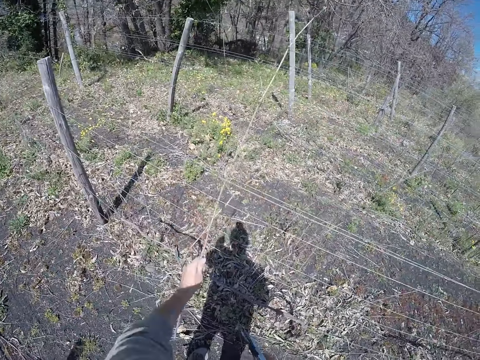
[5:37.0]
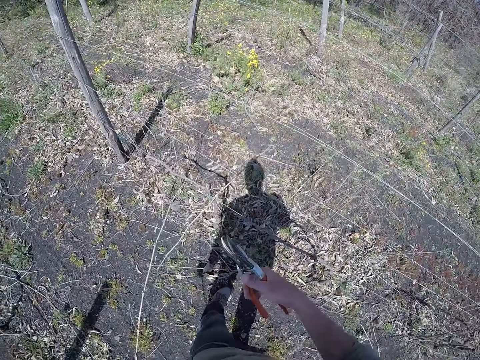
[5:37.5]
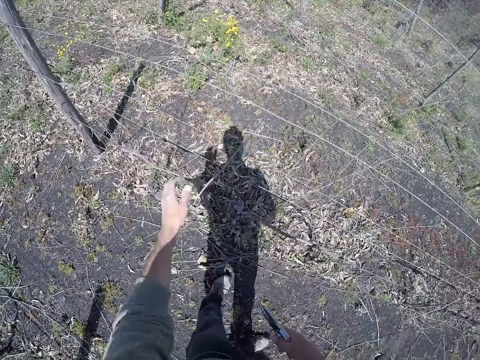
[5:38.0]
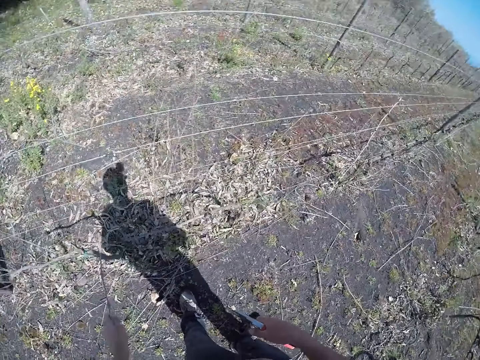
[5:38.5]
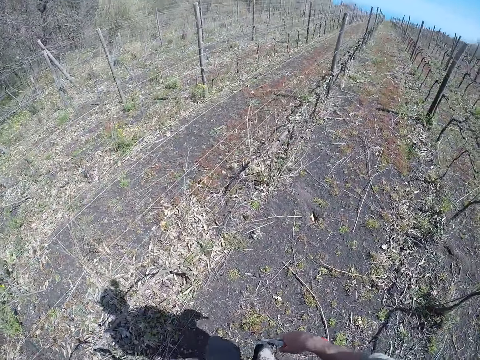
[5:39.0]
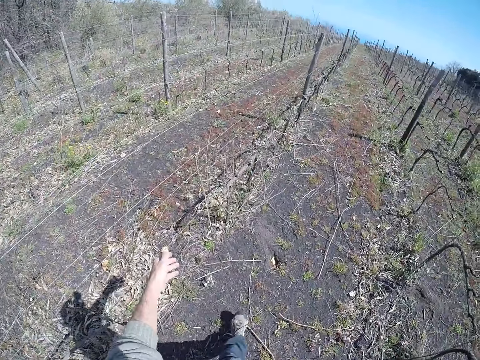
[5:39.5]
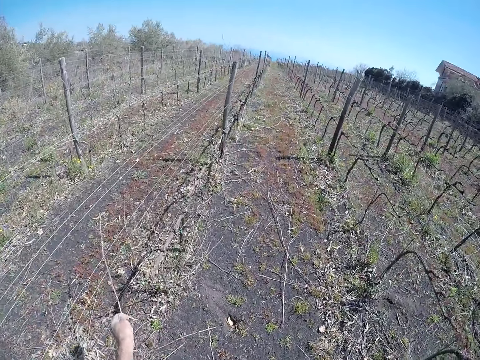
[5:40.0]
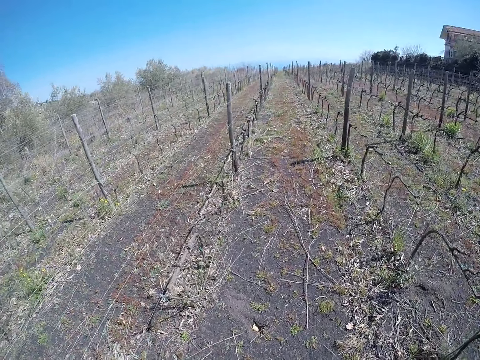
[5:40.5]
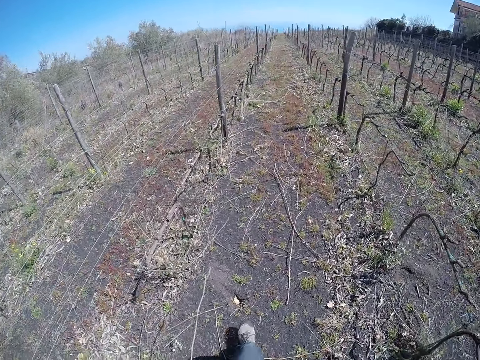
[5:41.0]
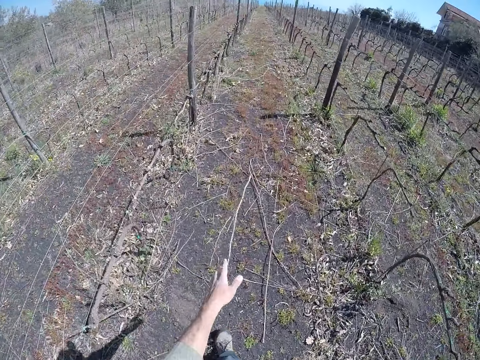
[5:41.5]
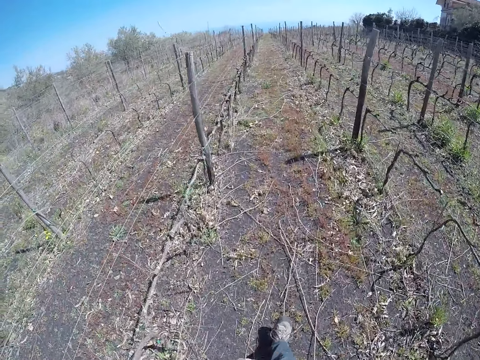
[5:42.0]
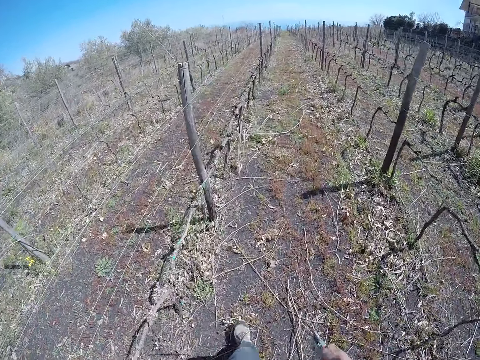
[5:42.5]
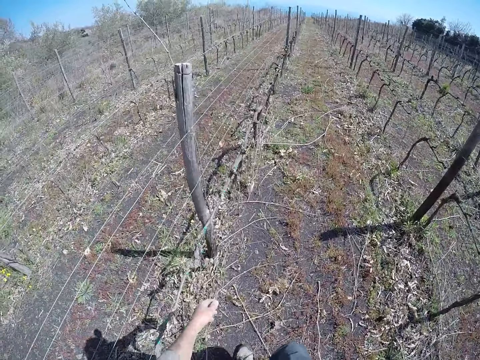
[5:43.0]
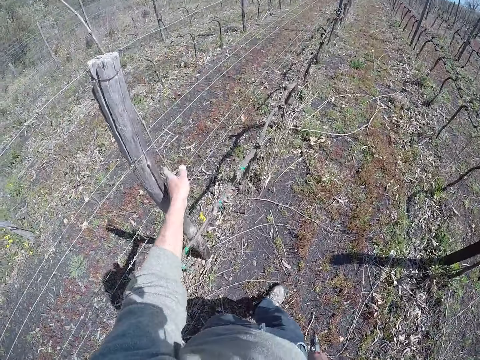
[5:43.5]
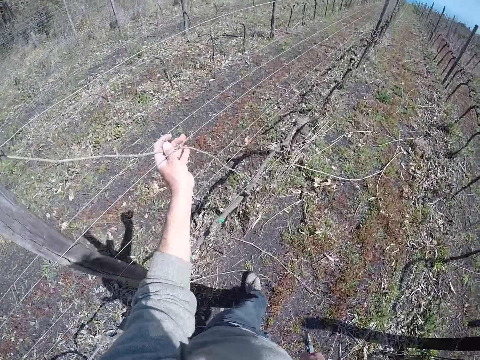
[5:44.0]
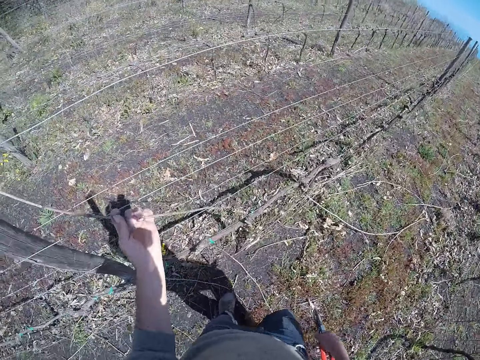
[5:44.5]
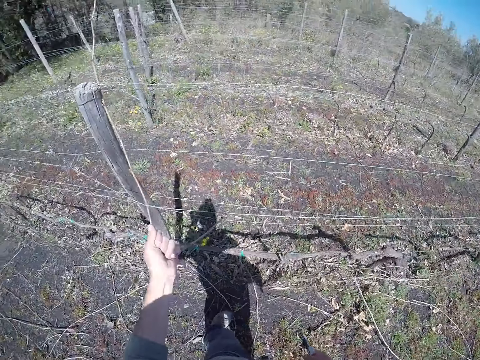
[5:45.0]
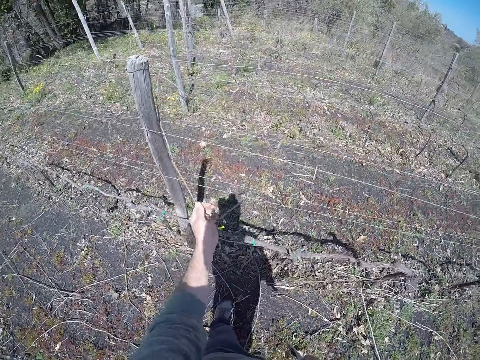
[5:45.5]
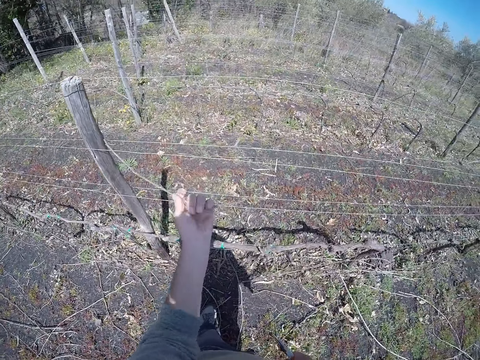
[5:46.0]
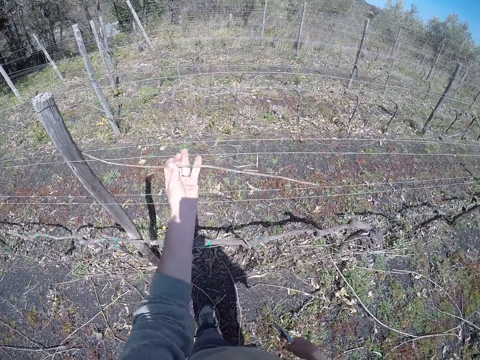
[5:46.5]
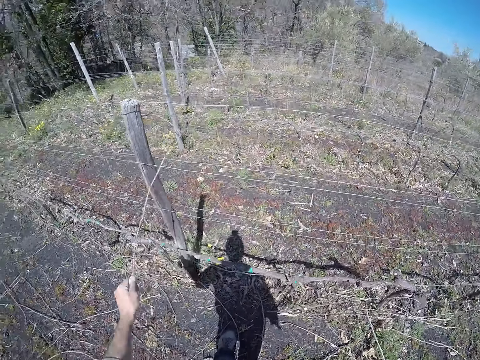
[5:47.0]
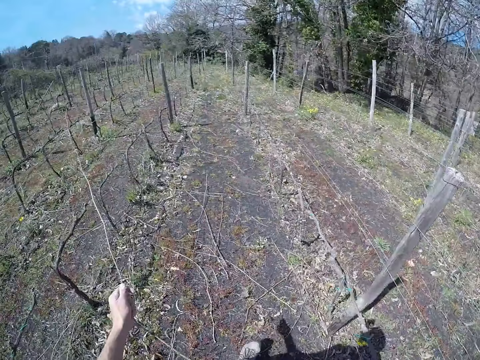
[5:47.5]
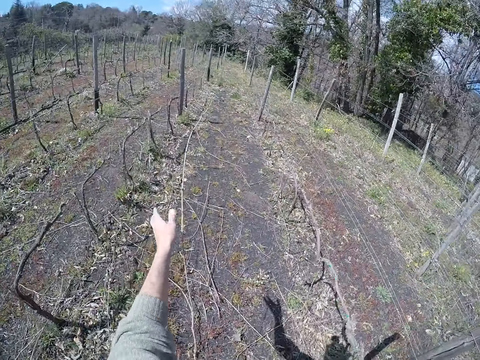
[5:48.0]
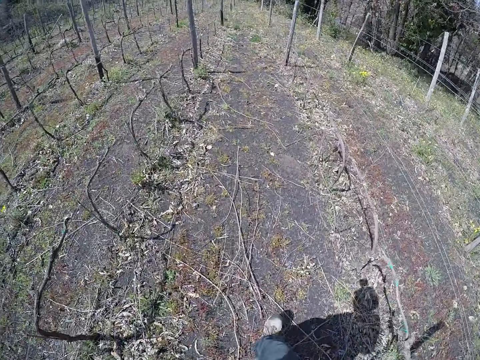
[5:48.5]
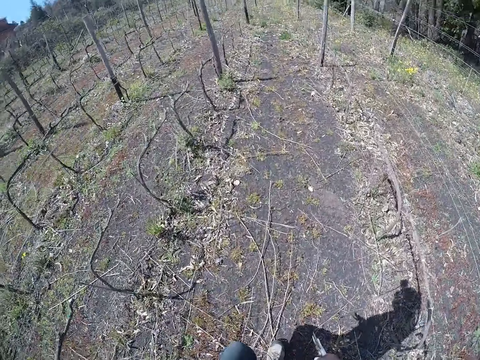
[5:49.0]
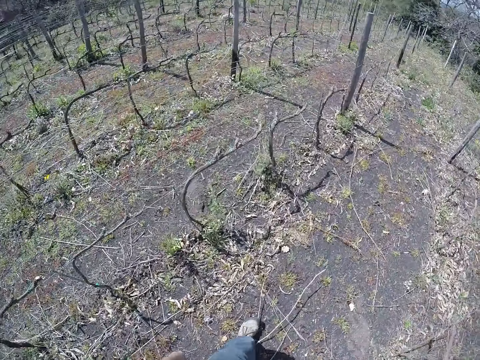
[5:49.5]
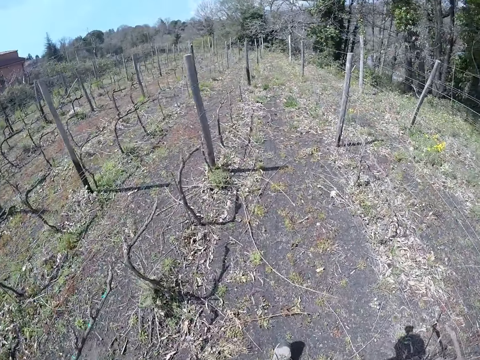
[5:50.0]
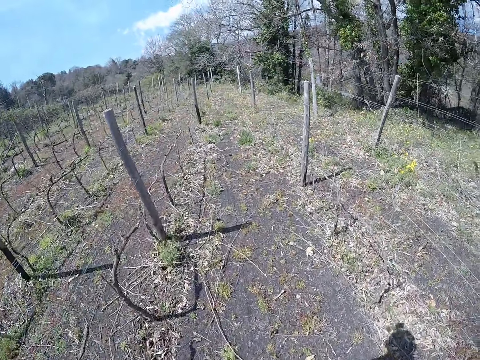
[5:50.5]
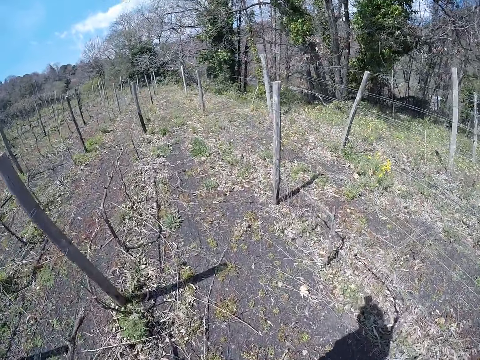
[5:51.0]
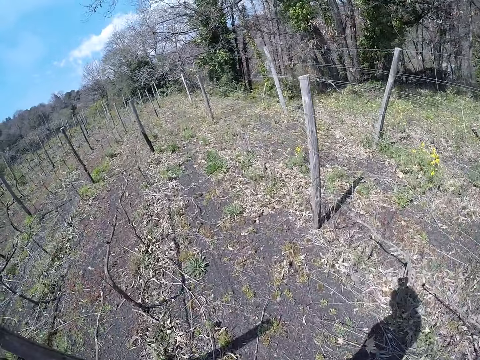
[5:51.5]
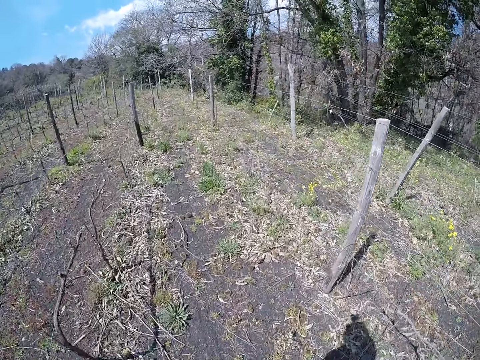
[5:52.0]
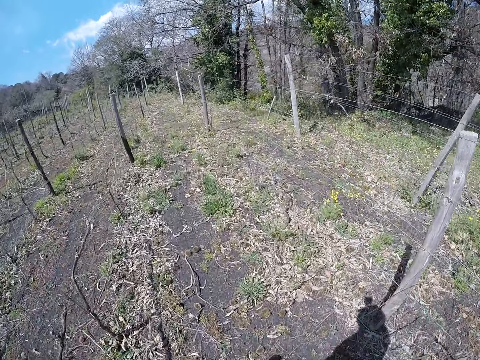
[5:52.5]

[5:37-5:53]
The camera wearer drops the stick on the ground with his left hand. He picks a stick from the barb wire with his left hand. He drops the stick on the ground with his left hand. He picks a stick from the barb wire with his left hand. He drops the stick on the ground with his left hand. He walks. He pulls a stick from the barb wire with his left hand. He drops the stick on the ground with his left hand. He walks.

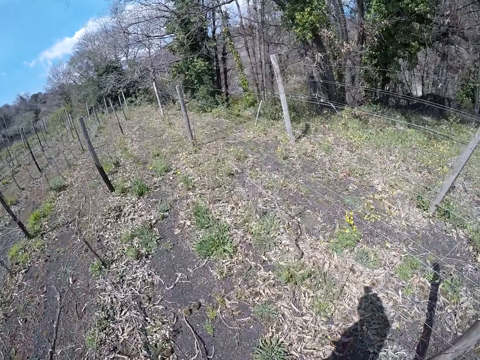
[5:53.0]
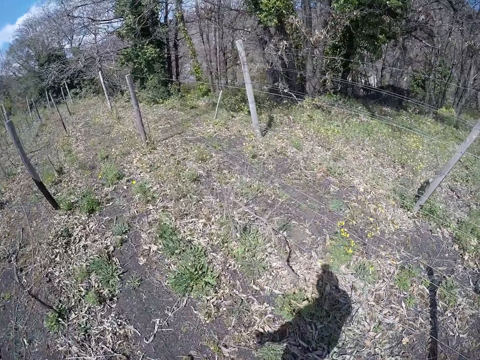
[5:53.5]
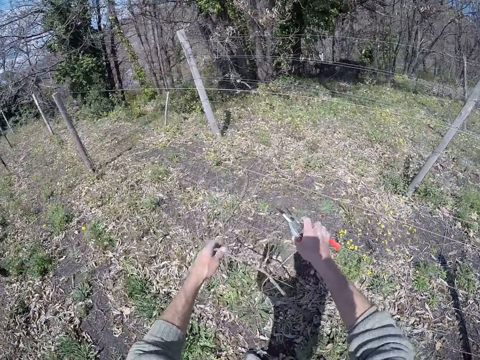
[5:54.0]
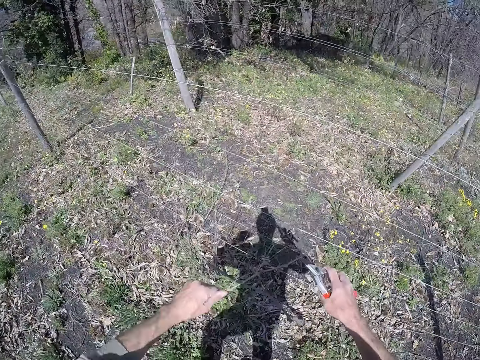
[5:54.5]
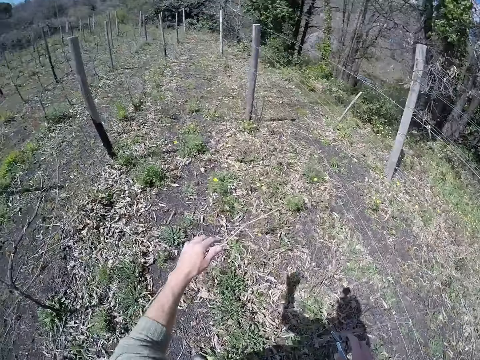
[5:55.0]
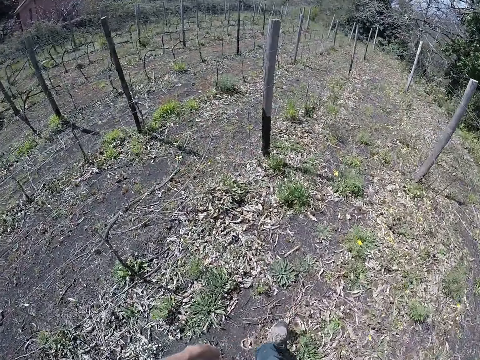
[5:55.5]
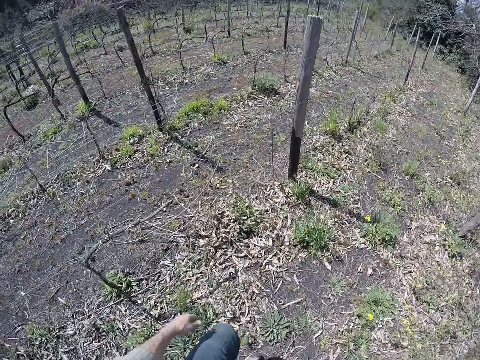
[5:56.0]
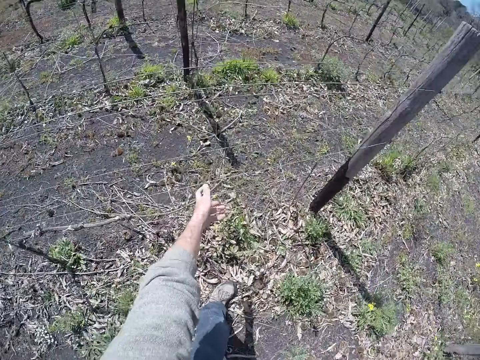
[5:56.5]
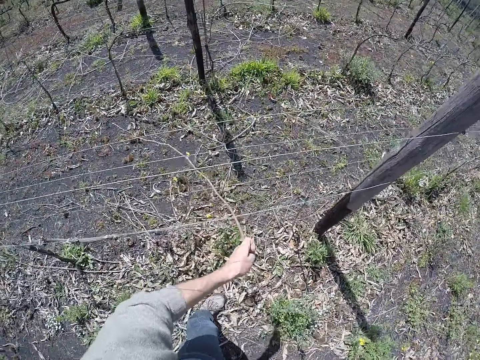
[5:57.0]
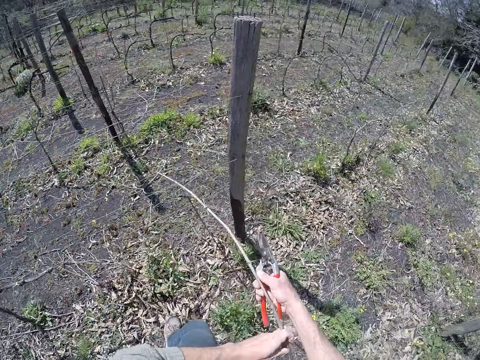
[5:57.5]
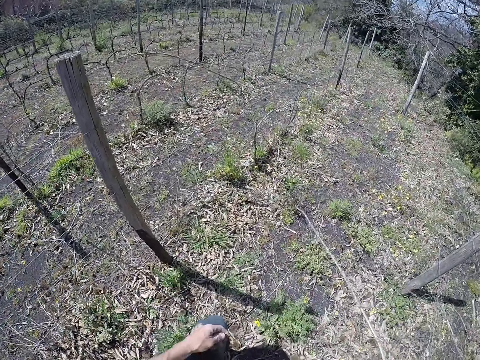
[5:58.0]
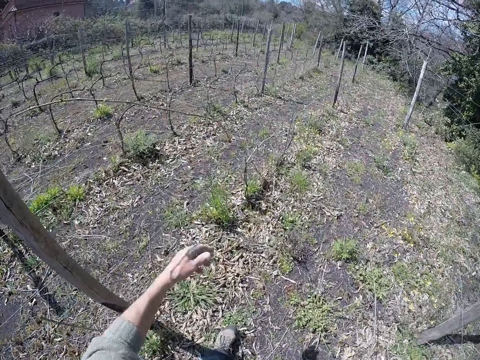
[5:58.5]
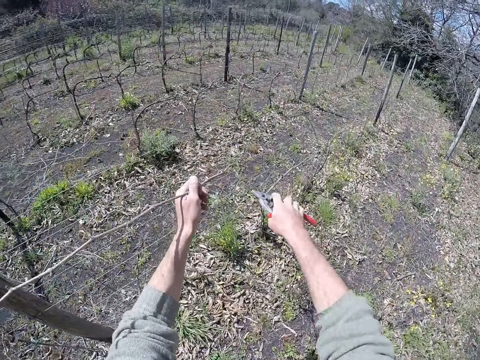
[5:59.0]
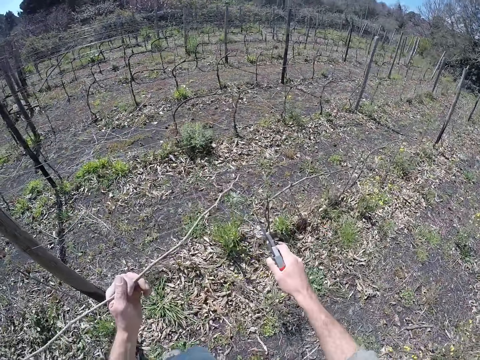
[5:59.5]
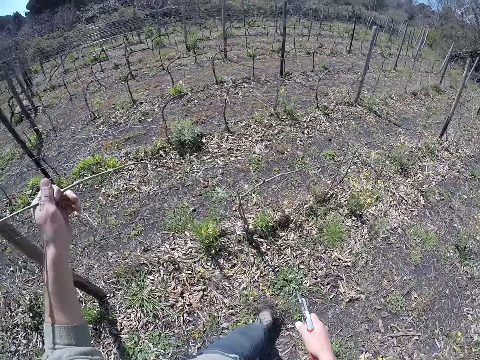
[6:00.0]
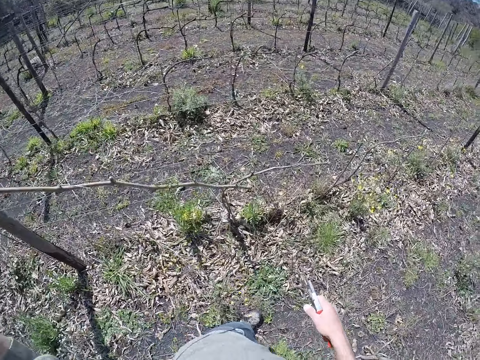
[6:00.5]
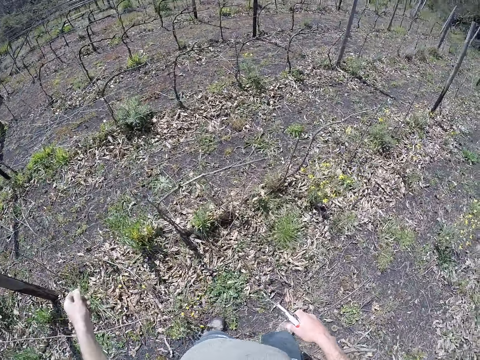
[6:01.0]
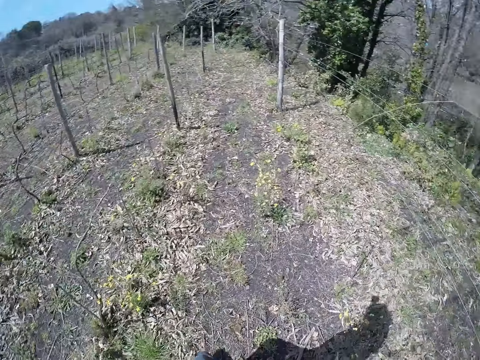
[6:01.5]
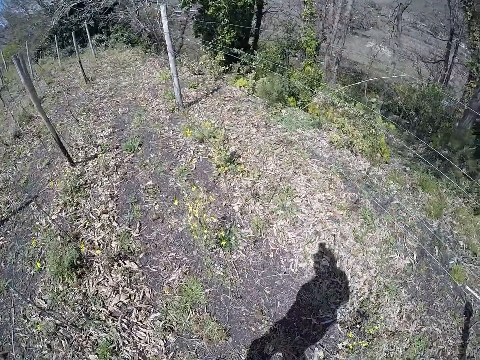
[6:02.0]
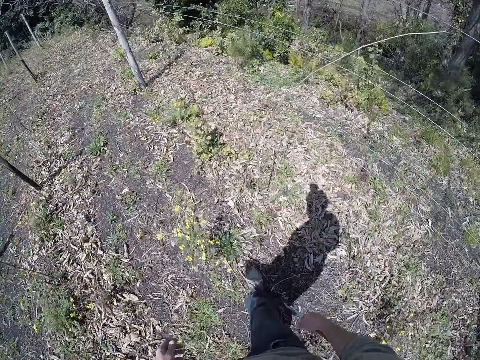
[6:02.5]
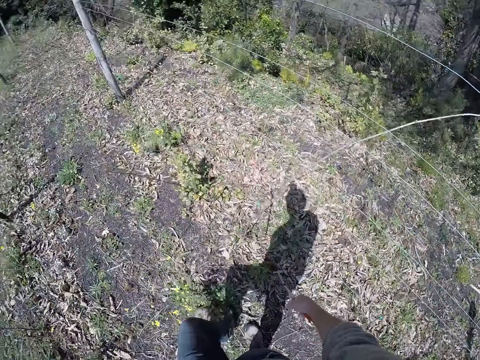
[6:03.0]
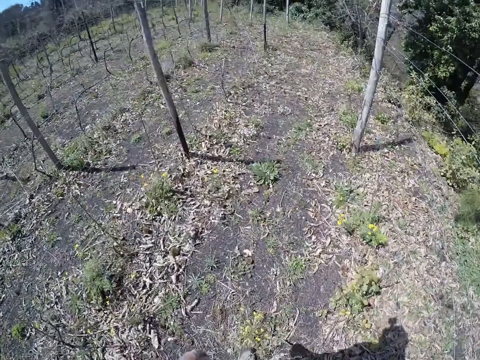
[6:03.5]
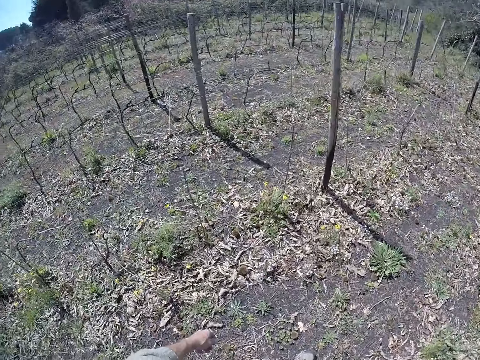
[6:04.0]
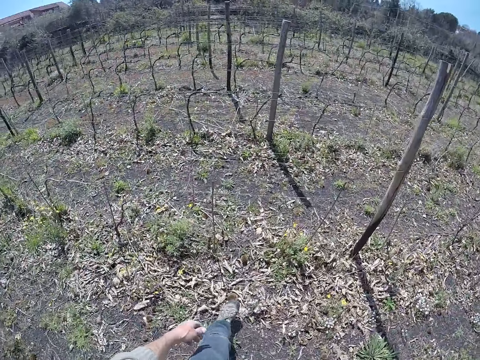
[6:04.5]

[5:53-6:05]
The camera wearer pulls a stick from the barb wire with his left hand. He drops the sticks on the ground with his left hand. He walks. He picks a stick from the barb wire with his left hand. He holds the stick on the barb wire with his right hand. He drops the stick on the ground with his right hand. He picks a stick from the barb wire with his left hand. He cuts a wire from the stick on the barb wire with the side cutter in his right hand. He drops the stick on the ground with his left hand. He walks.
